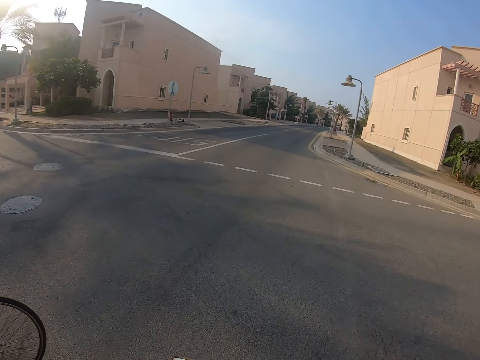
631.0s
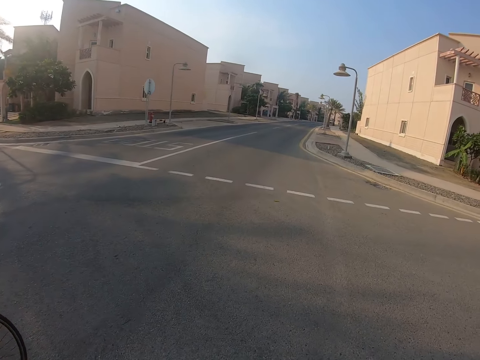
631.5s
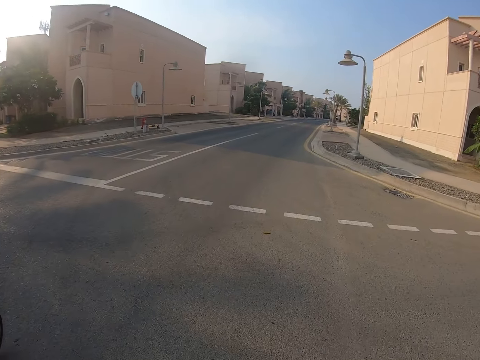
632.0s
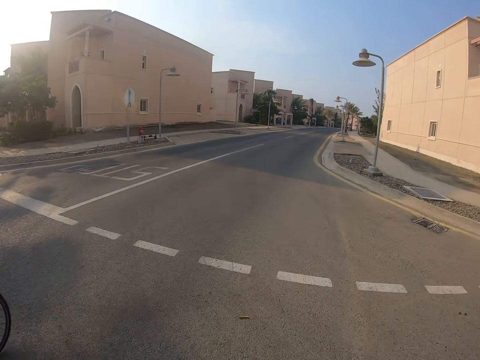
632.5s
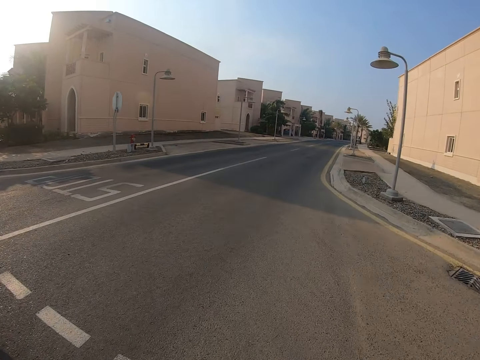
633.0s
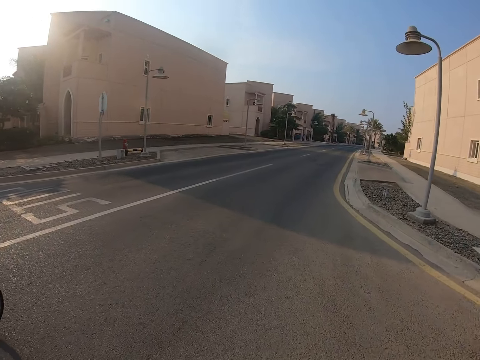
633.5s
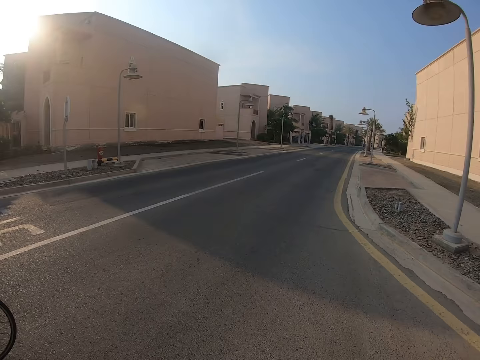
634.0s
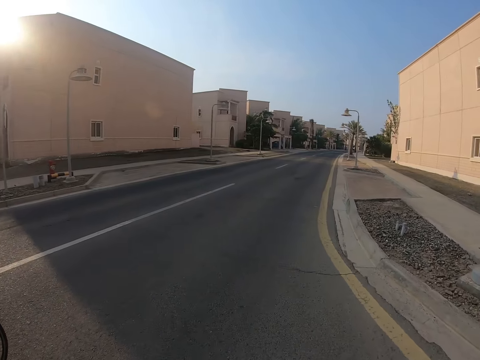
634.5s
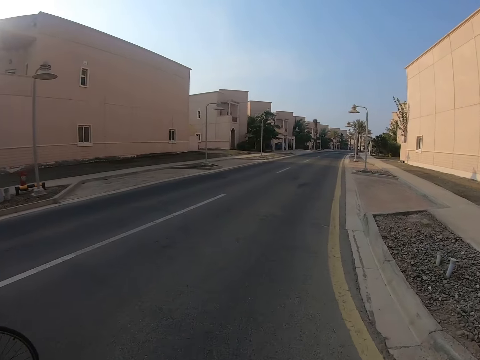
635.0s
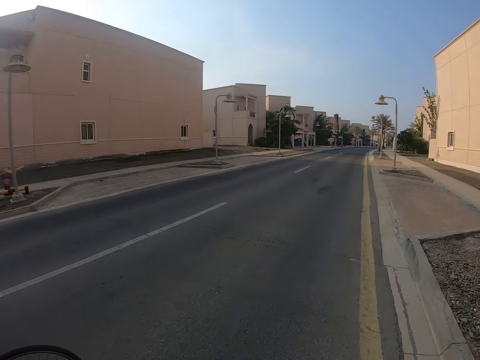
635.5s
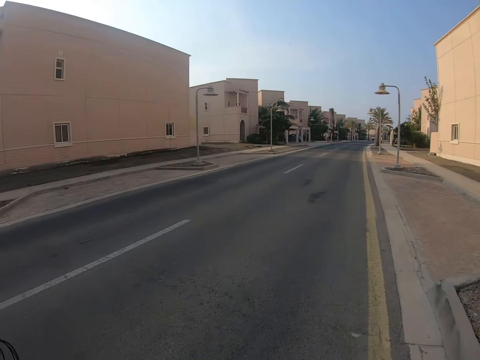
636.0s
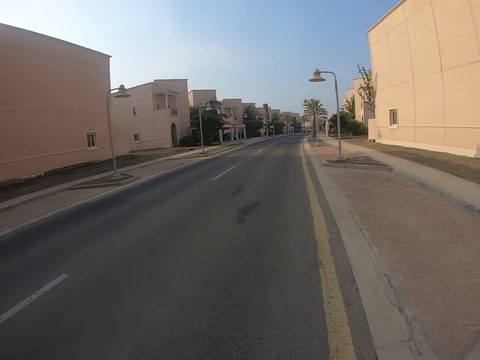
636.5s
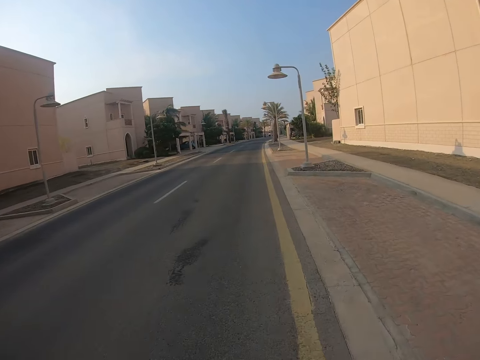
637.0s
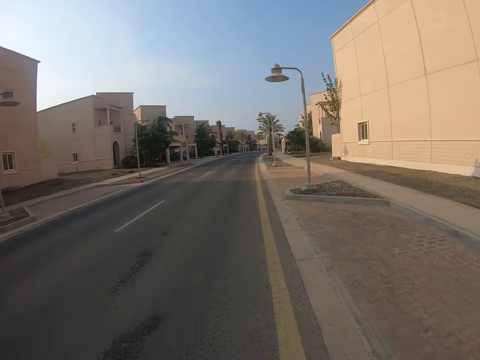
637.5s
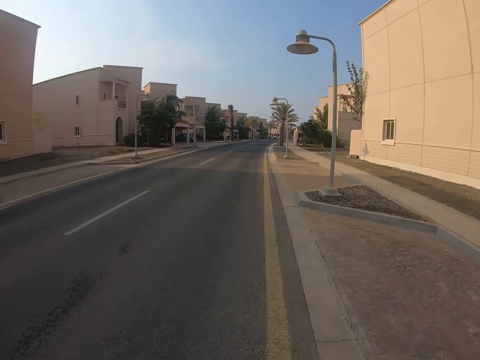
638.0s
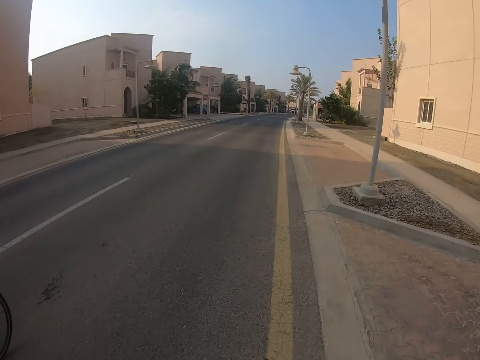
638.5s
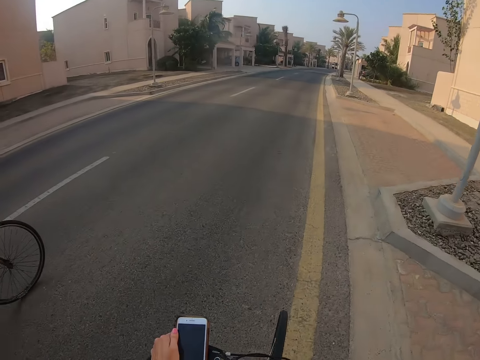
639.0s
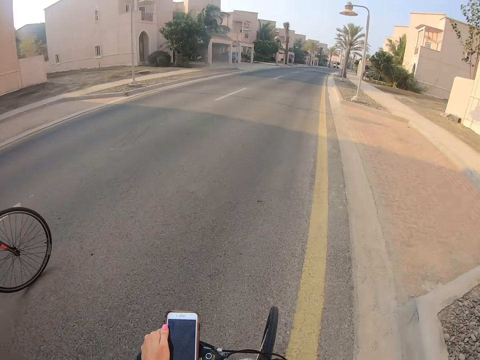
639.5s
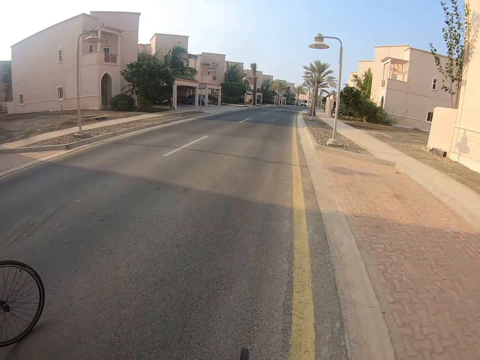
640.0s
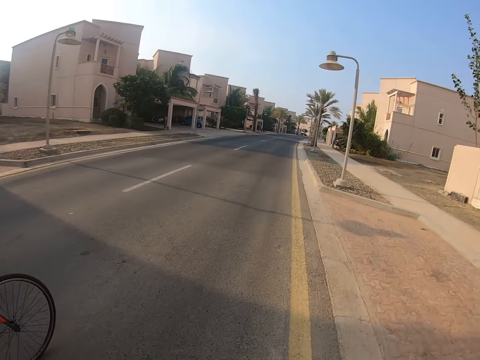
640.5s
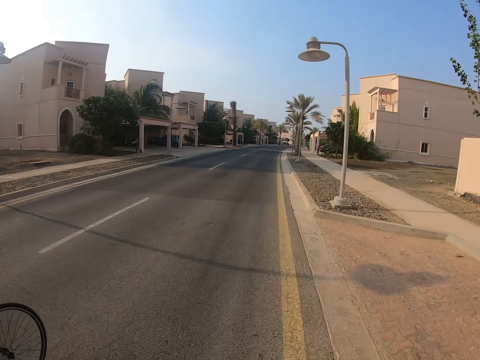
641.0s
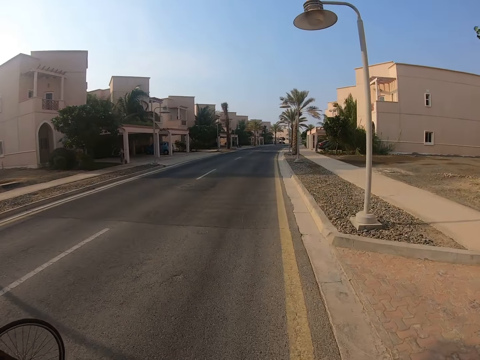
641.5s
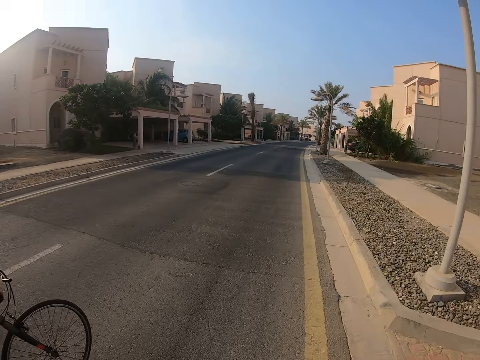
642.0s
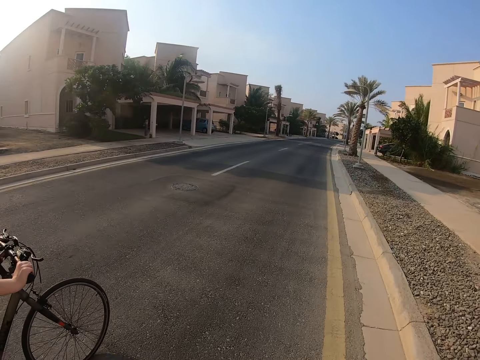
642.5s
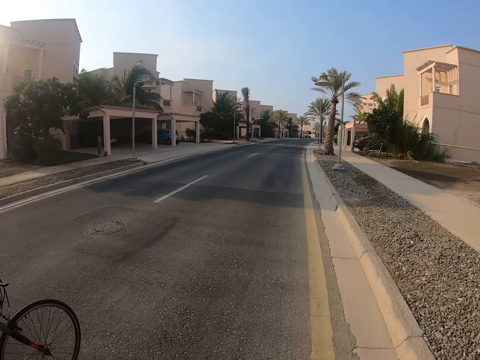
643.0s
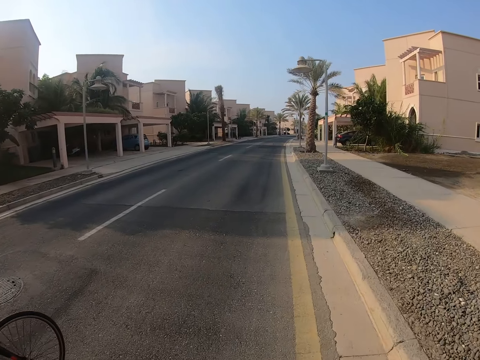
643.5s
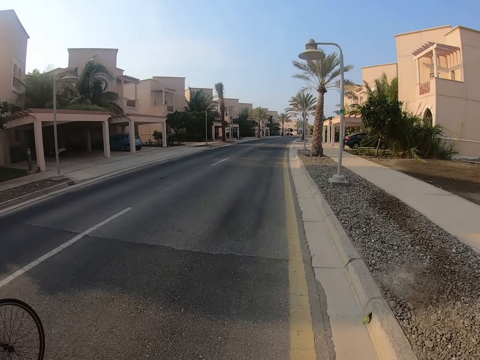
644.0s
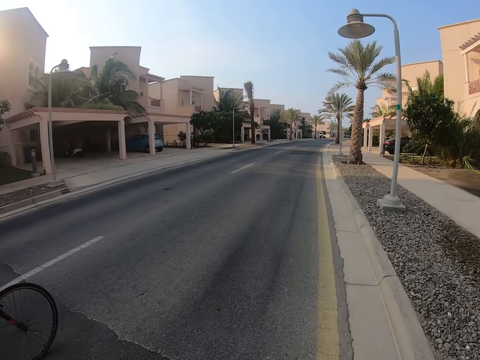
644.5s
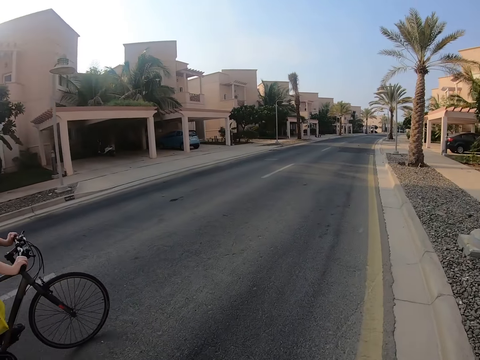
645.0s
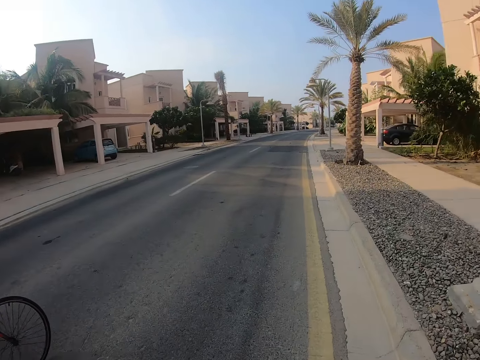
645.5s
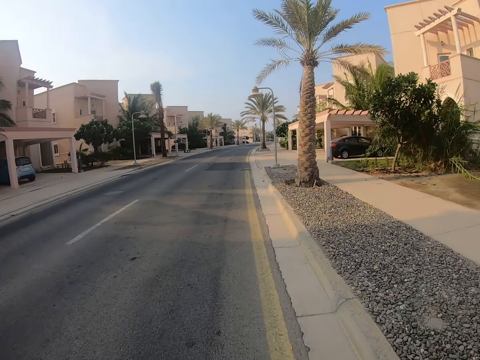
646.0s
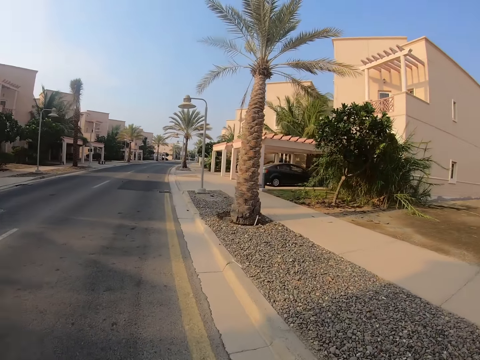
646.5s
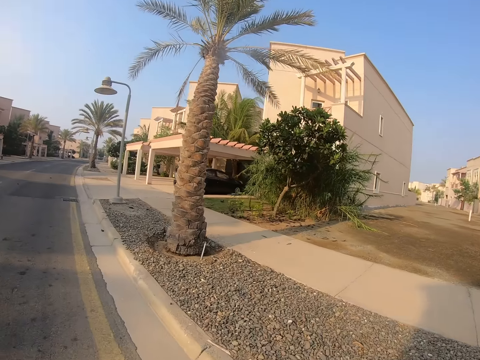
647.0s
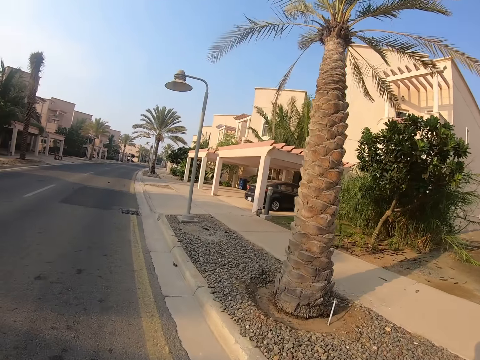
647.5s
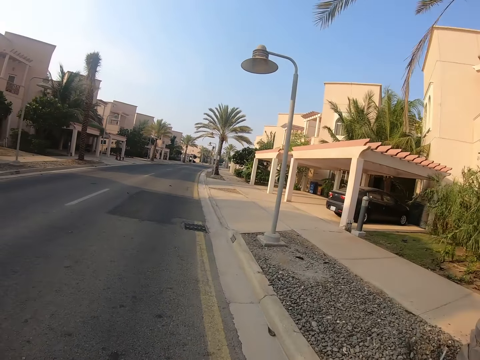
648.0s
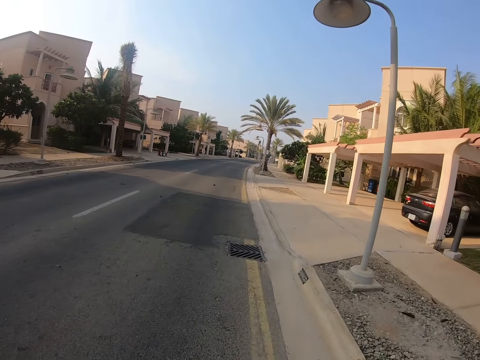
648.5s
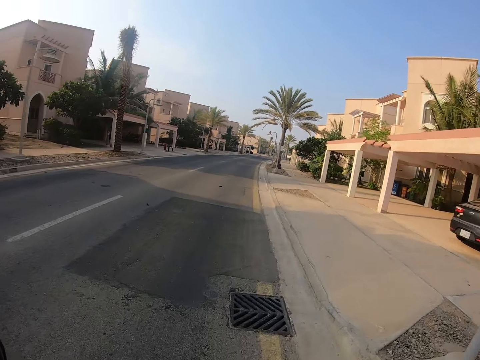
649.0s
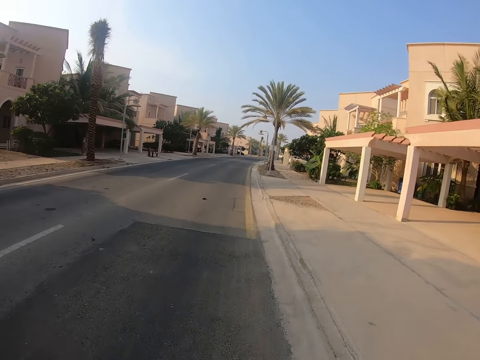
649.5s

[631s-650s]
A lady rides a bicycle. The camera wearer rides the bicycle. They touch the phone. The lady rides the bicycle. The camera wearer rides the bicycle.

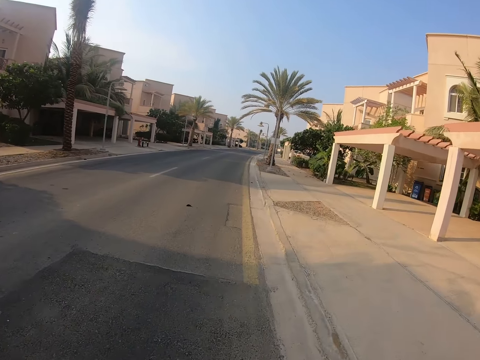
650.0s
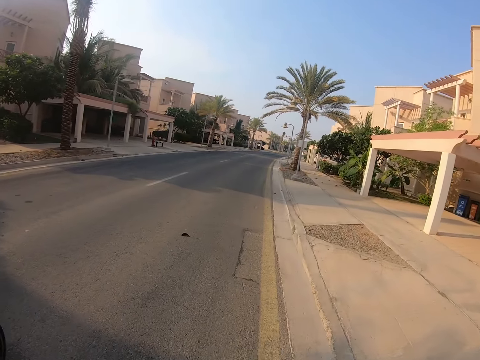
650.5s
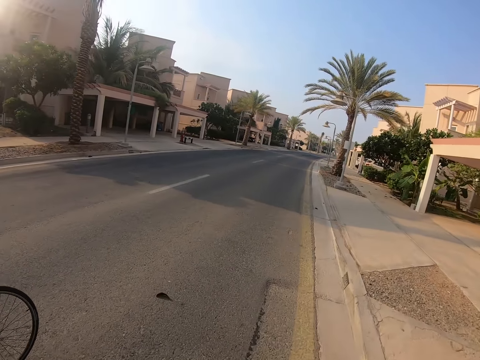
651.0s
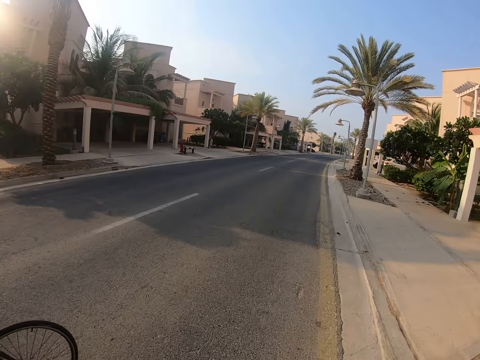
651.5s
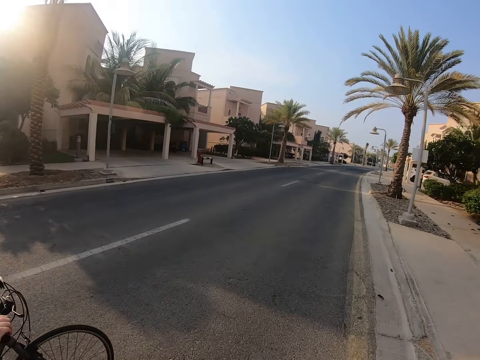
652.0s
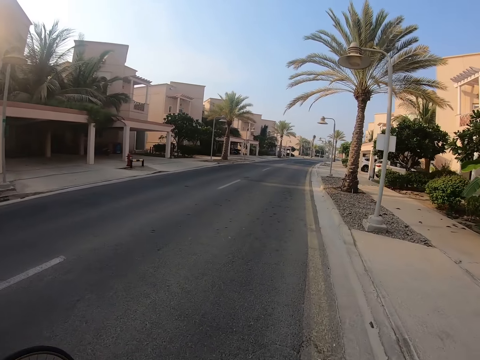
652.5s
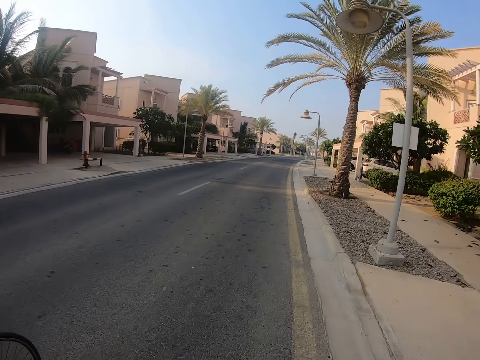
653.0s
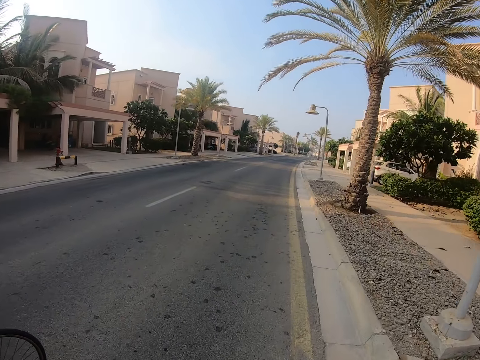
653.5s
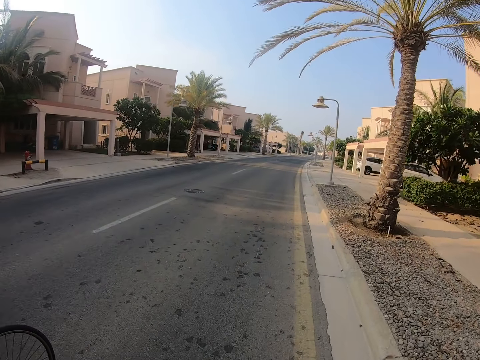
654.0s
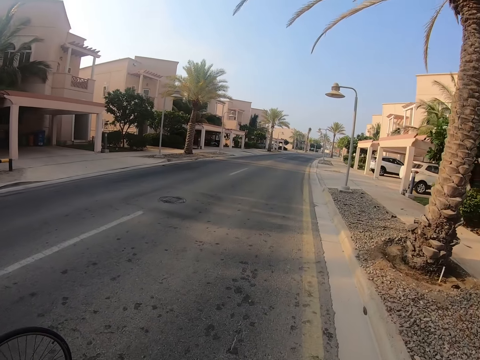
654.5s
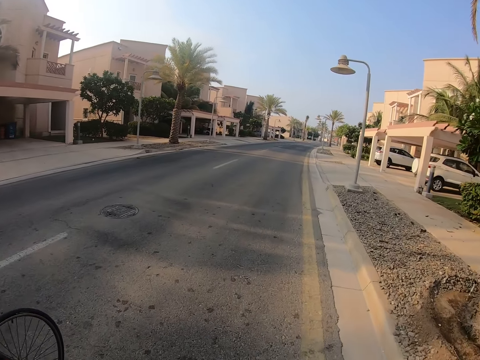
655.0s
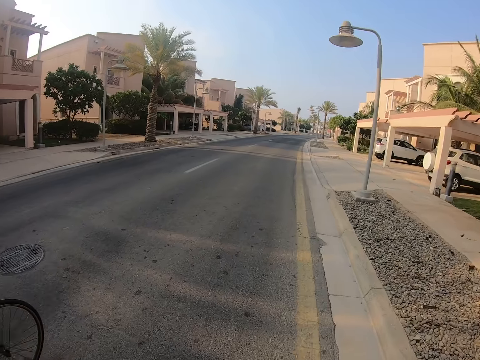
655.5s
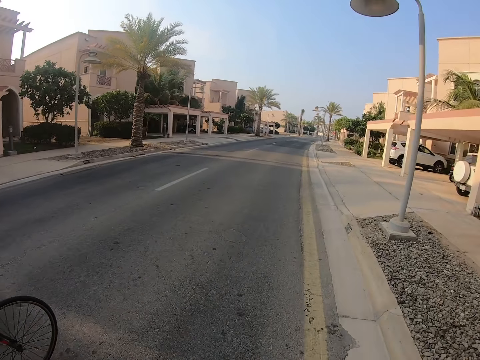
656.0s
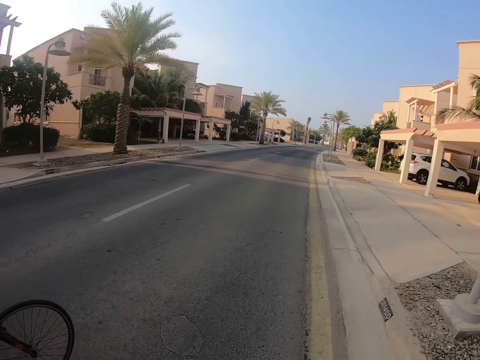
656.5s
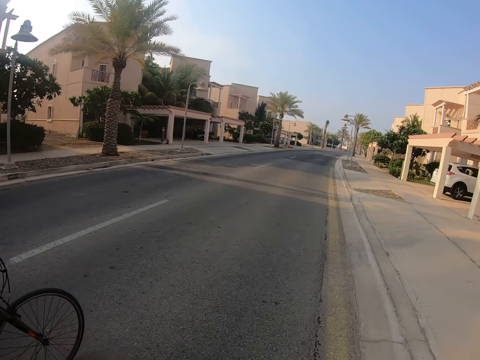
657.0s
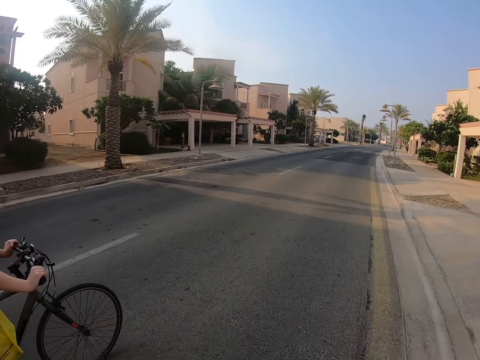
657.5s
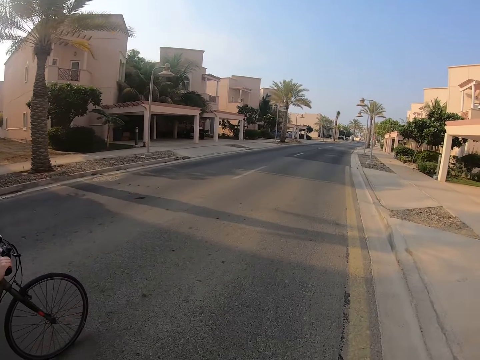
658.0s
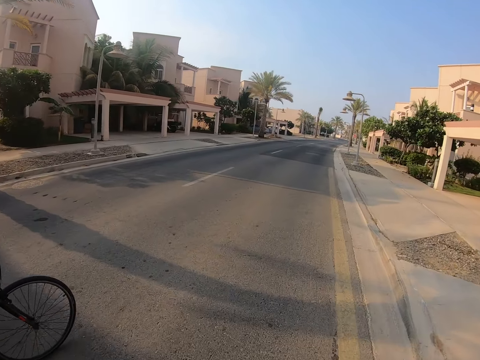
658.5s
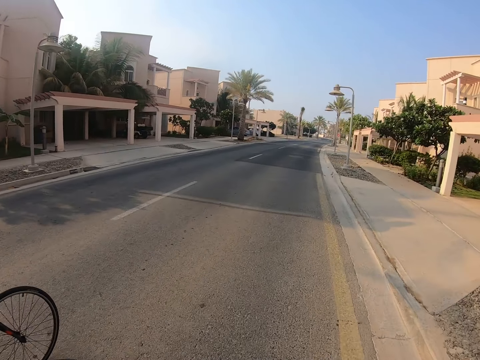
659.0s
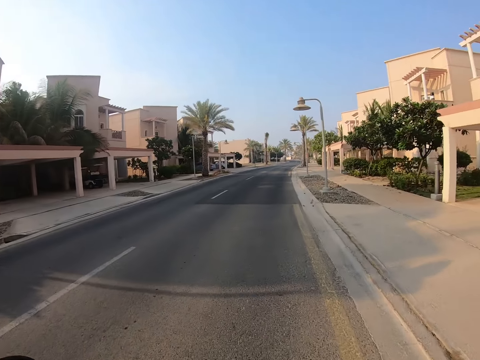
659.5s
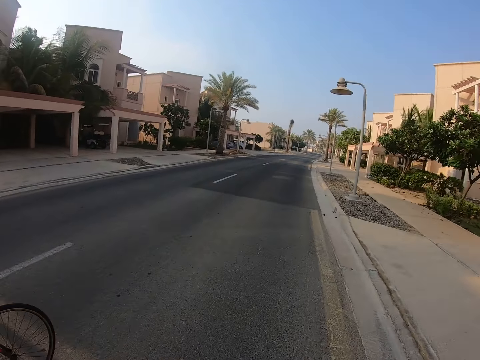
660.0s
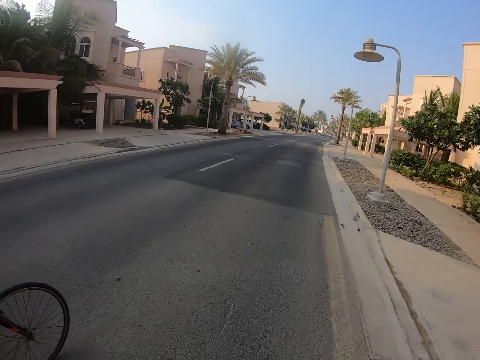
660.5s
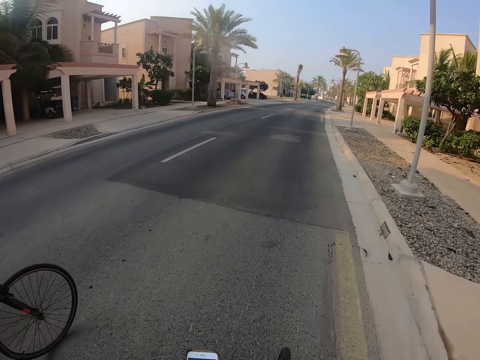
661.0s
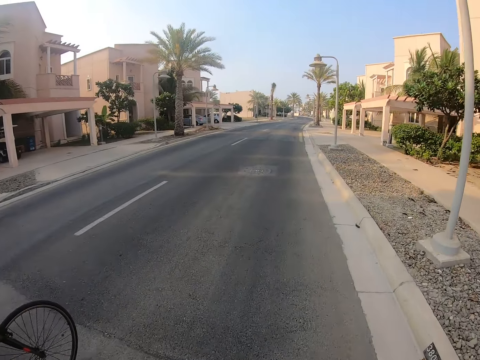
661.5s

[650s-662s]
A lady rides a bicycle.
